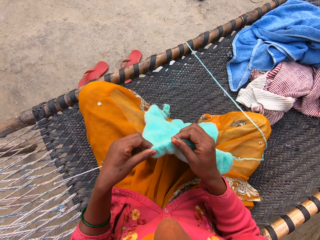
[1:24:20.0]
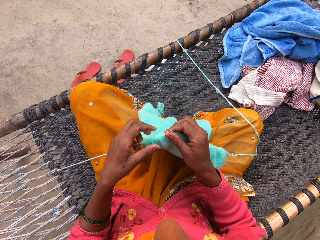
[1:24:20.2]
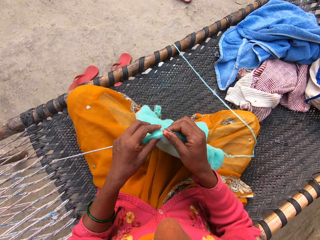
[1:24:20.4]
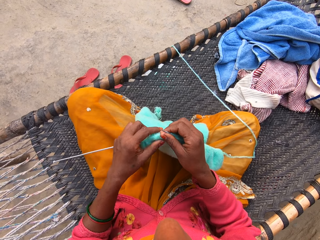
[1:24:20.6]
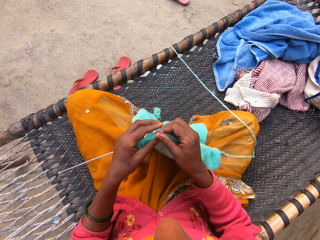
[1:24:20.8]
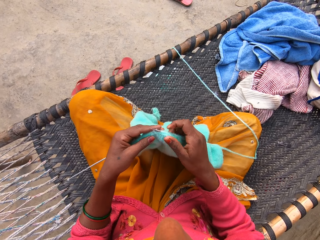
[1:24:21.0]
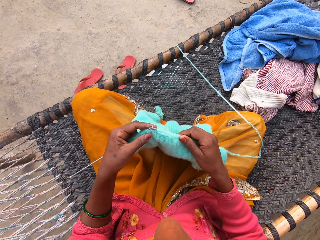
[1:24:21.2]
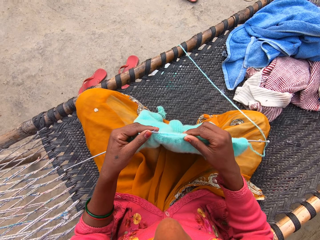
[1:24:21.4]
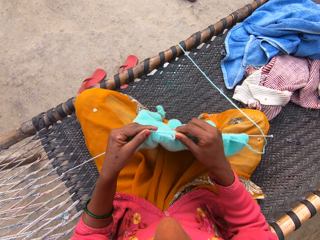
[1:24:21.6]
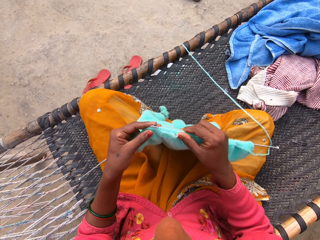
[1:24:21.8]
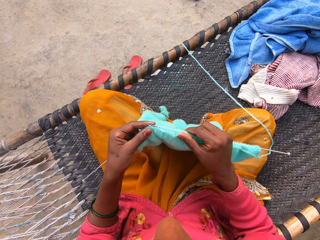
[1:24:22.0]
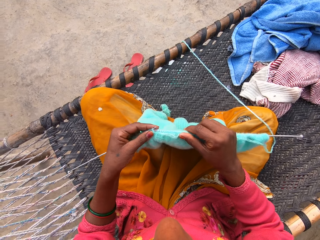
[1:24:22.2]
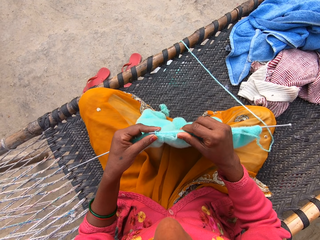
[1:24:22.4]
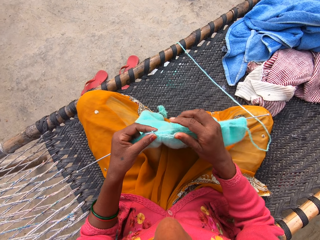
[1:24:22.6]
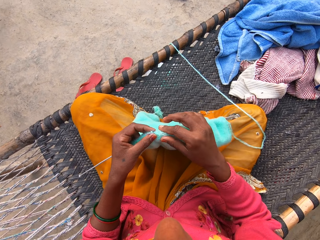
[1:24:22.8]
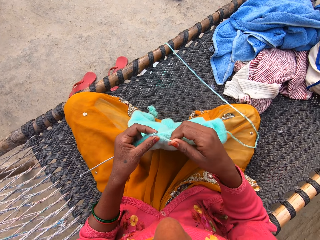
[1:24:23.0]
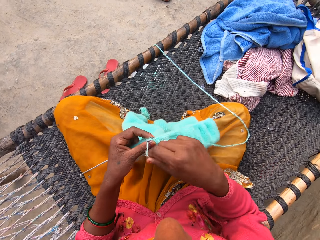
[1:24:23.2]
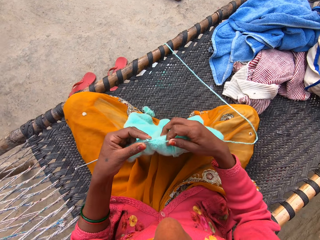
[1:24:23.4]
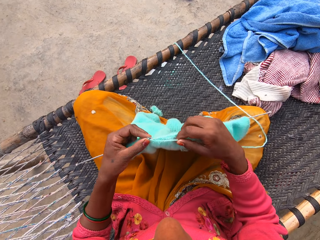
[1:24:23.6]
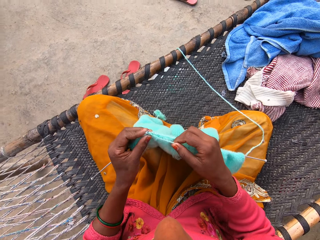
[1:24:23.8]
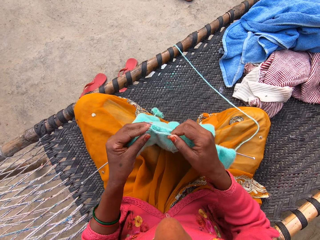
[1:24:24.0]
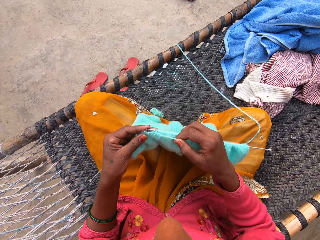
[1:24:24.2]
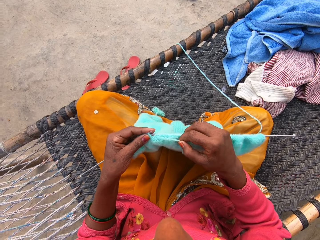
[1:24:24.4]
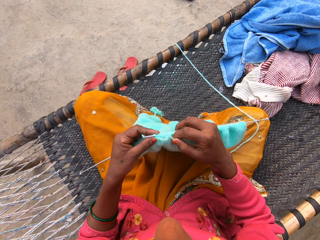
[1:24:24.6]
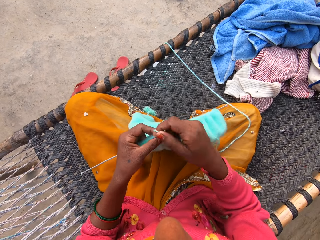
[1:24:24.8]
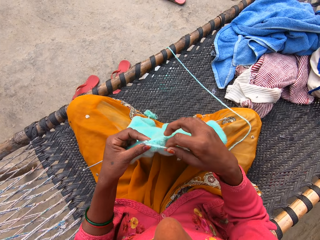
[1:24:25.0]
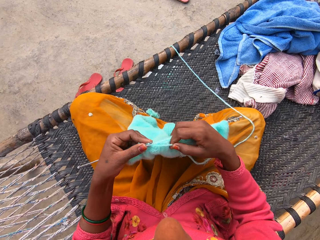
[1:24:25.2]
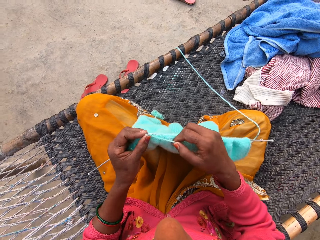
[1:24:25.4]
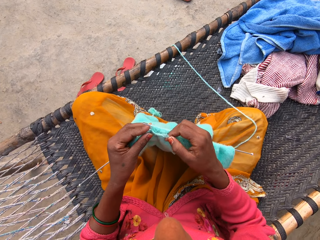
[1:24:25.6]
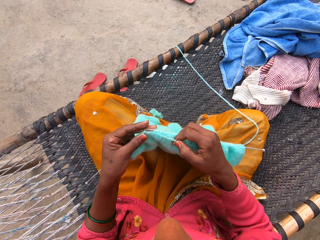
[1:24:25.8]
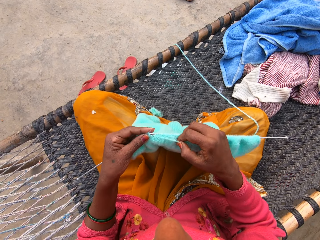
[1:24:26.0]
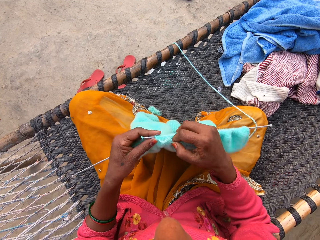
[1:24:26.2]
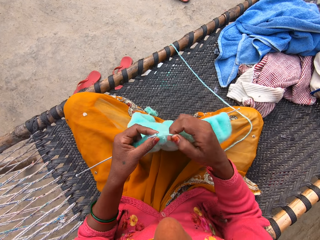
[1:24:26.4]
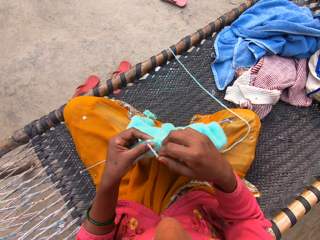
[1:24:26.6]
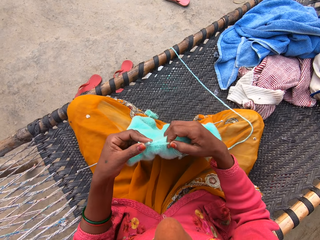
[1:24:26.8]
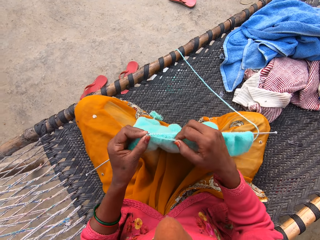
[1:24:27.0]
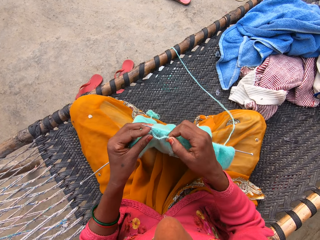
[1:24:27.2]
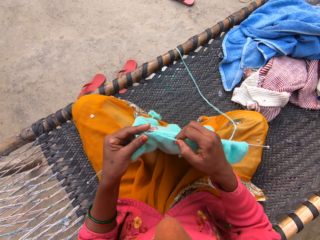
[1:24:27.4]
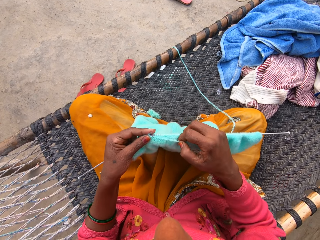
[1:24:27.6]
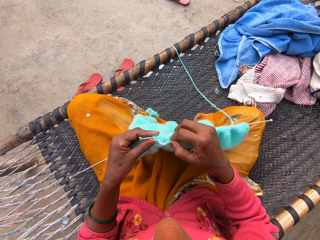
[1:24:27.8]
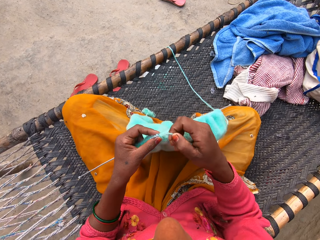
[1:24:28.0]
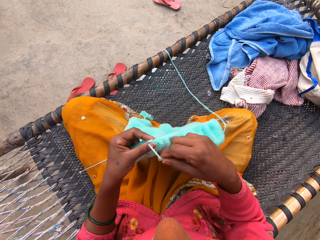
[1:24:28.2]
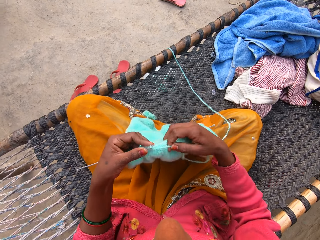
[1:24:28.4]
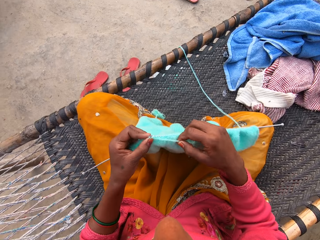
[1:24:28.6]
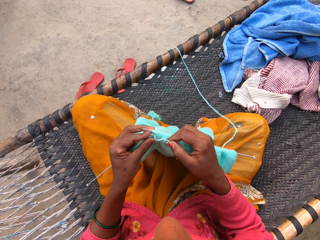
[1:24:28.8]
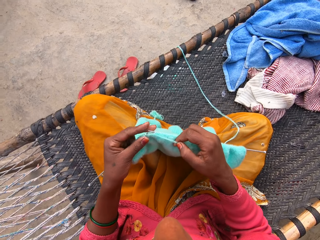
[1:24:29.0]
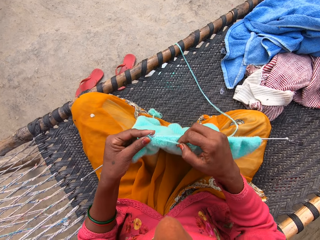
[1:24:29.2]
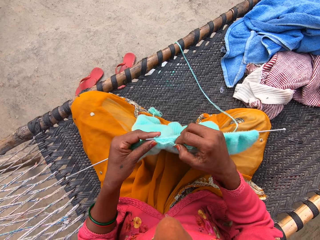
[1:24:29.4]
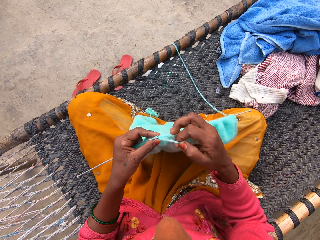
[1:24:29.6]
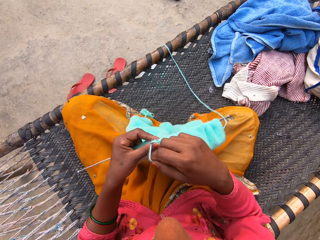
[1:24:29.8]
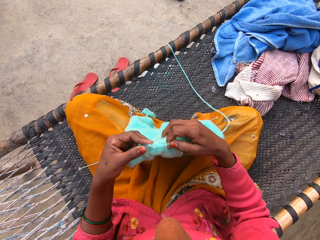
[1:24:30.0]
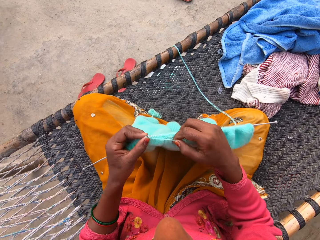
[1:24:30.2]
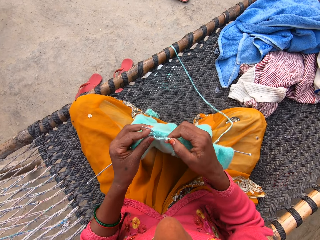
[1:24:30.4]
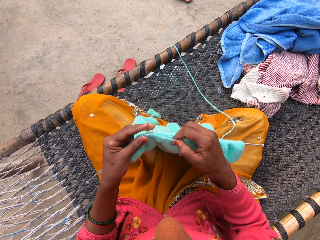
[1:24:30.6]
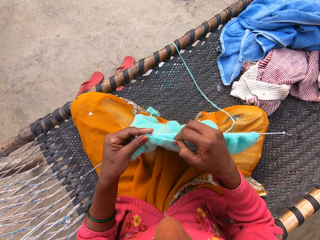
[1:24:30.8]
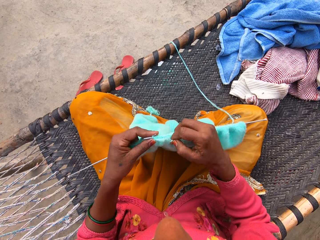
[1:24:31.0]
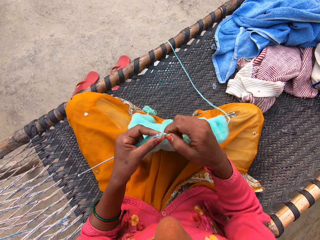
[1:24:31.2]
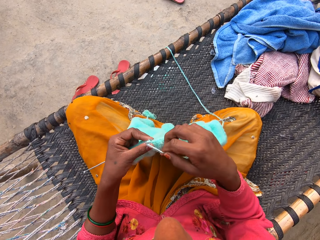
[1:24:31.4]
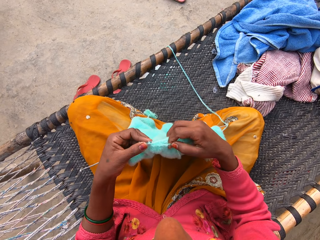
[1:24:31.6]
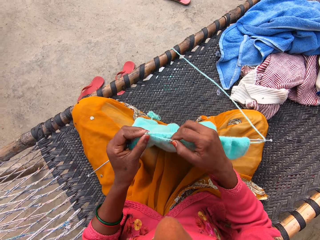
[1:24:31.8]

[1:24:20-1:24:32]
The camera wearer knits the shawl.

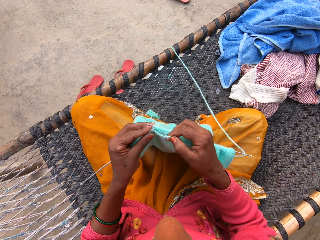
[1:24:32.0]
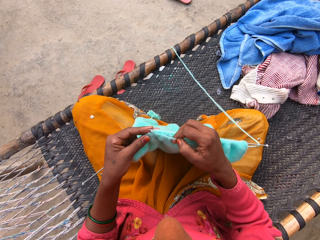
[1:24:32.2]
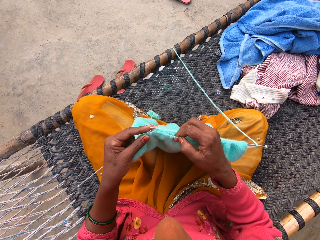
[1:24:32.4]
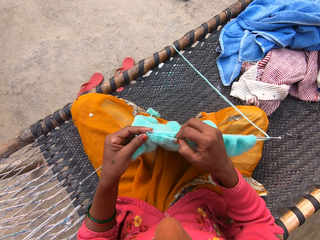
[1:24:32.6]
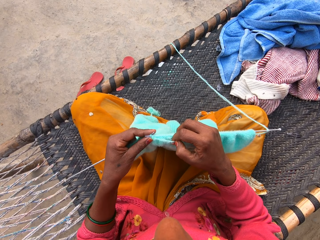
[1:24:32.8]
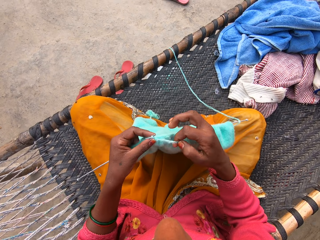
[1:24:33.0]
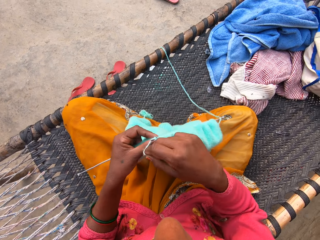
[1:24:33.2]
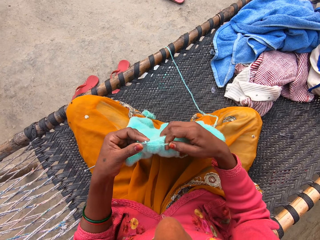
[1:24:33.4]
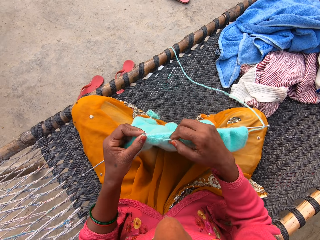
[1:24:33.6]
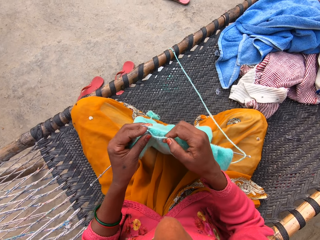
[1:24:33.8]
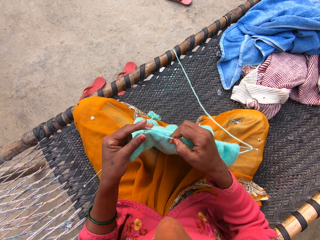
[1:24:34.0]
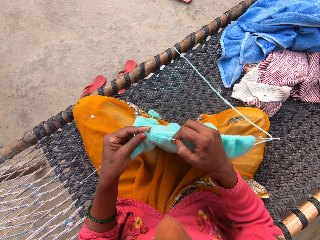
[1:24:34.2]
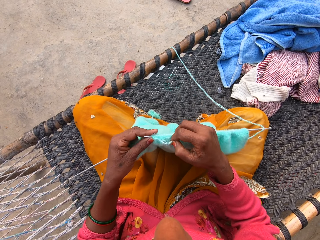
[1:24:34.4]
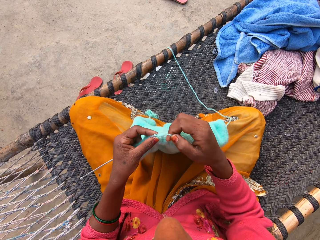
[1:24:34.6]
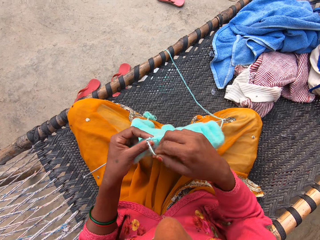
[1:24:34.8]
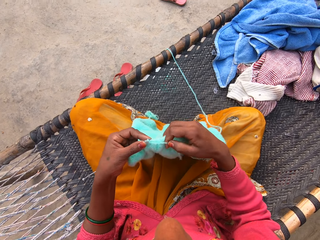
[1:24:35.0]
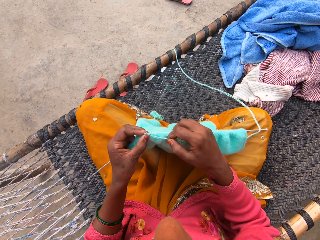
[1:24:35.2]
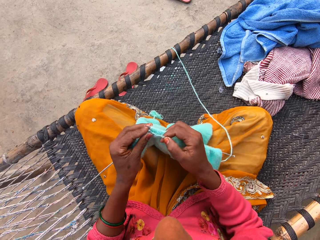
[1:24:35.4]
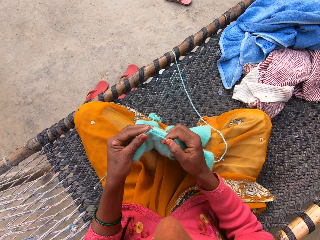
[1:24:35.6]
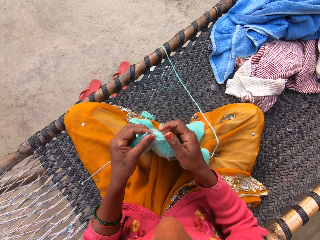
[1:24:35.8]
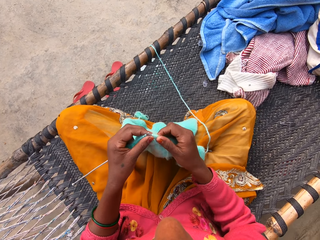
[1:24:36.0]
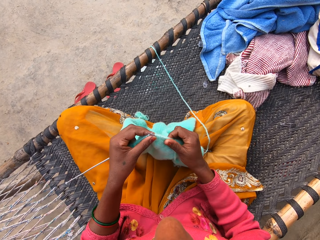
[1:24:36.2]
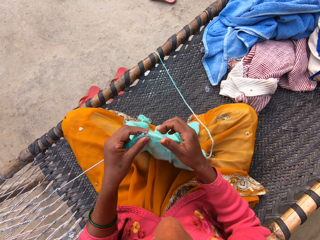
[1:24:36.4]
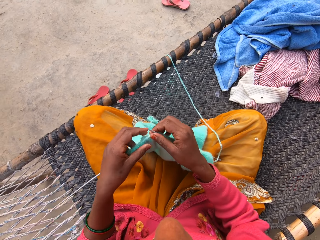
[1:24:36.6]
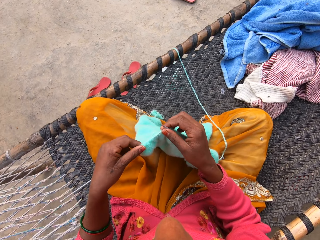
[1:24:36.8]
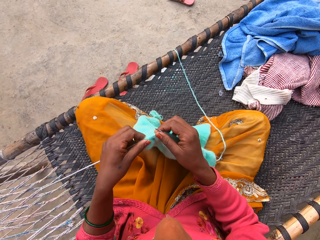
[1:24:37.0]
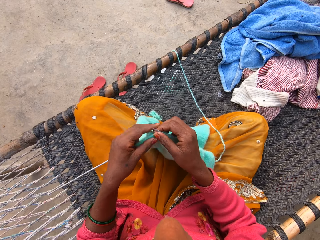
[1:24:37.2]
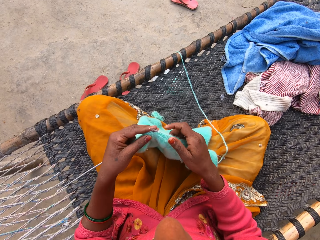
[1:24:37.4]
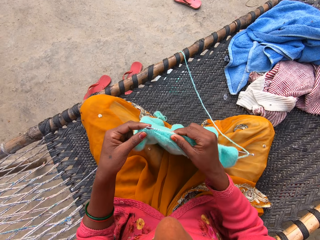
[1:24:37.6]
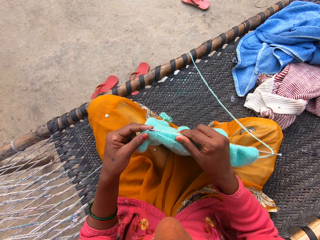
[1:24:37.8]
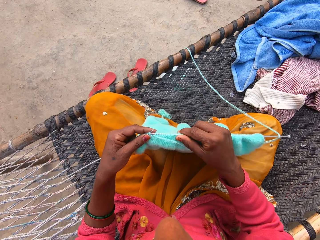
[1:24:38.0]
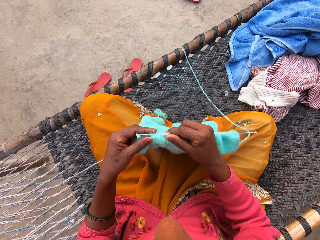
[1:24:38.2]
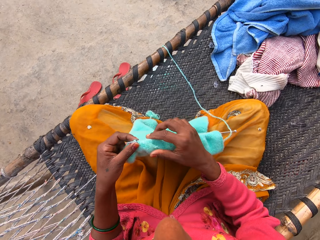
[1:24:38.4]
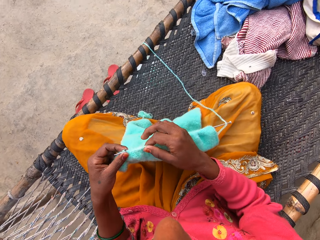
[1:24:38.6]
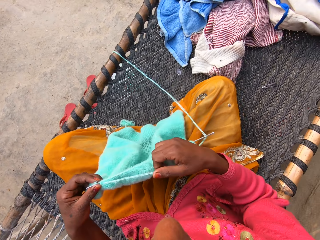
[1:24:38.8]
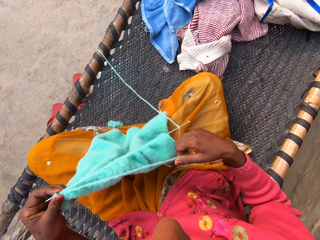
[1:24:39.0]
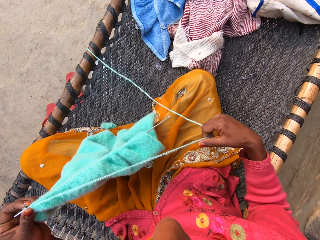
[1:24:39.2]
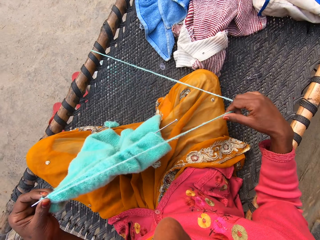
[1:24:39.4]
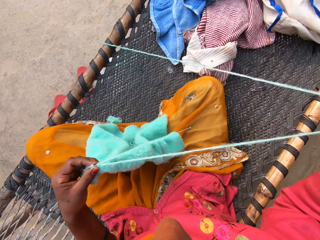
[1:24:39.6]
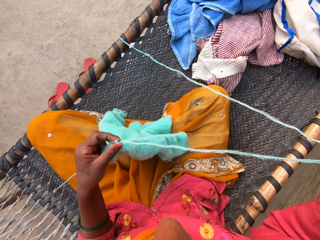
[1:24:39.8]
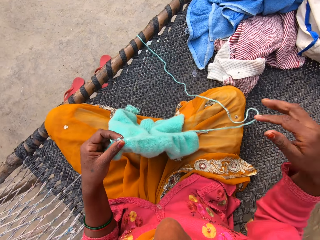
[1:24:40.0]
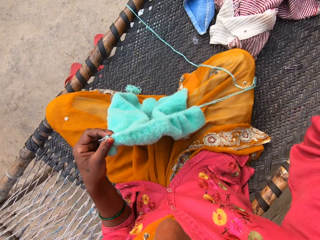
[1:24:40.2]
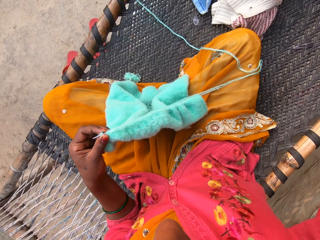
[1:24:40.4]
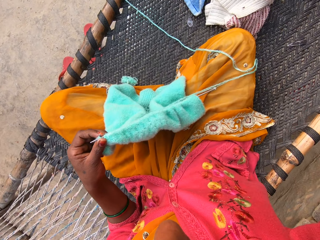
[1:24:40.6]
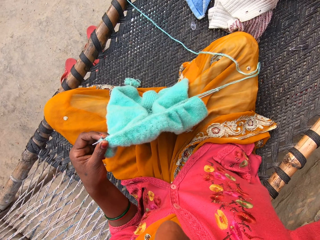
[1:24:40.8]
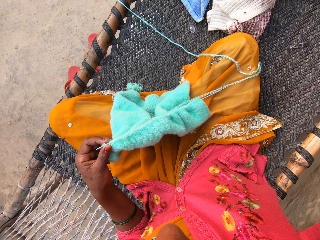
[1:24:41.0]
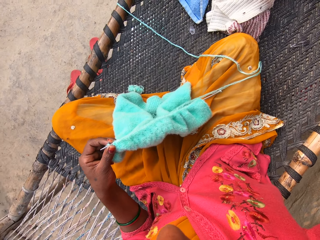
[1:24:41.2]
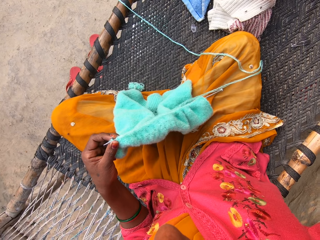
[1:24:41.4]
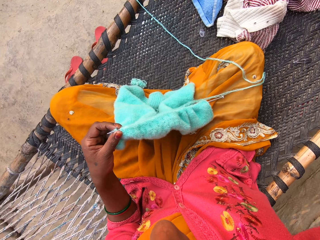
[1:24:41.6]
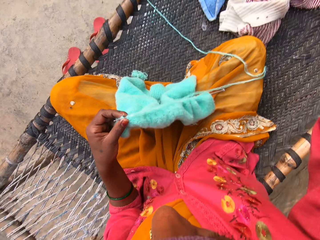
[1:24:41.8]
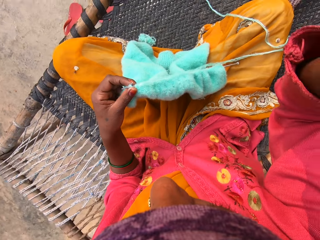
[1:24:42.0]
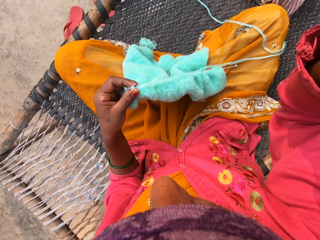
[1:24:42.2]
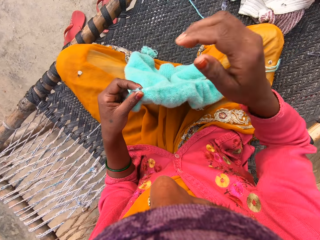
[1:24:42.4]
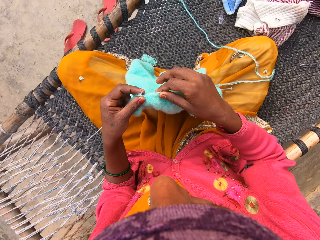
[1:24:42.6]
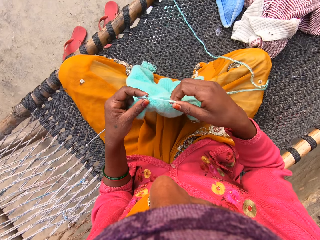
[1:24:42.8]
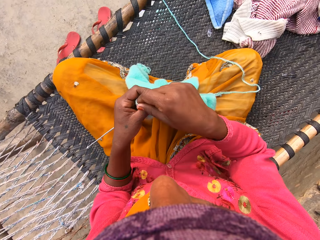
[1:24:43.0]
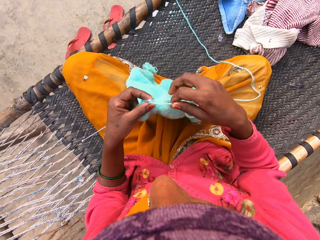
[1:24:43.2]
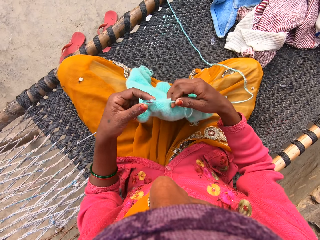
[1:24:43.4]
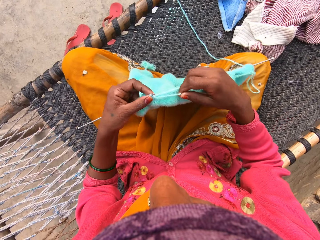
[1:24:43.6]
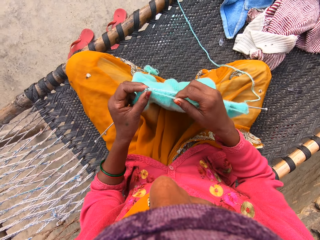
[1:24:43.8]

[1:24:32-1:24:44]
The camera wearer pulls the yarn with her right hand. She touches the camera with her right hand. She adjusts her camera.
